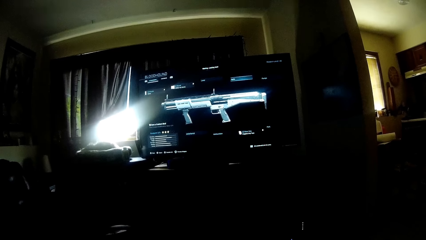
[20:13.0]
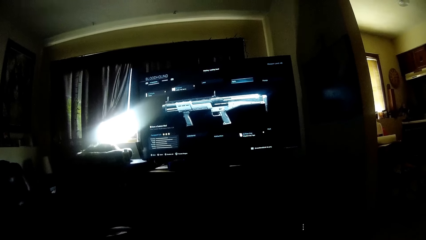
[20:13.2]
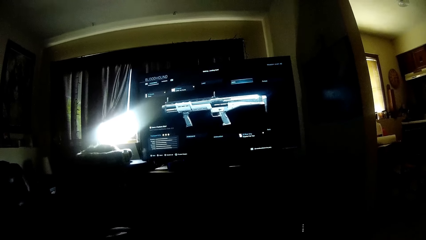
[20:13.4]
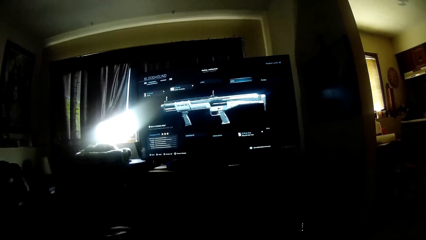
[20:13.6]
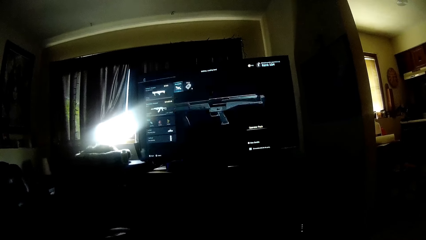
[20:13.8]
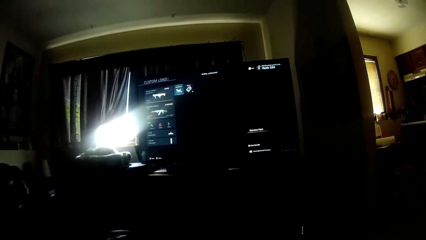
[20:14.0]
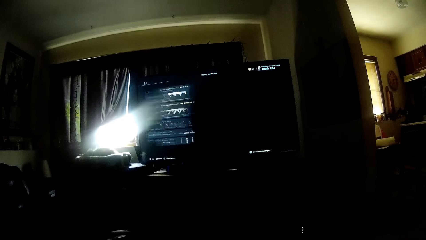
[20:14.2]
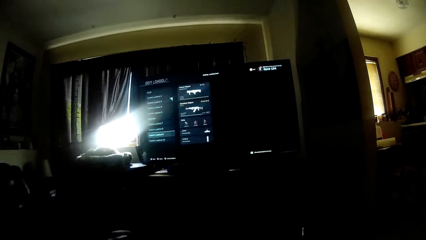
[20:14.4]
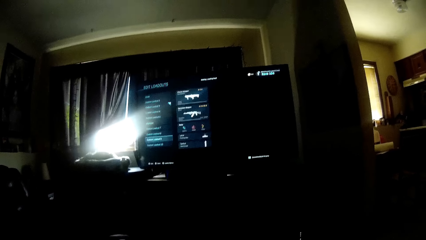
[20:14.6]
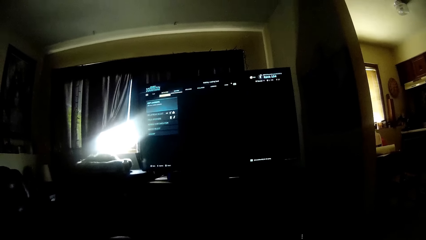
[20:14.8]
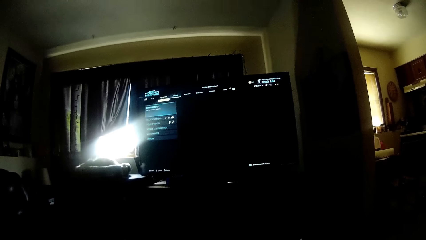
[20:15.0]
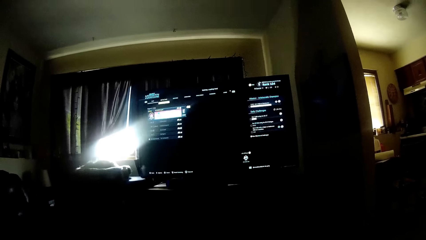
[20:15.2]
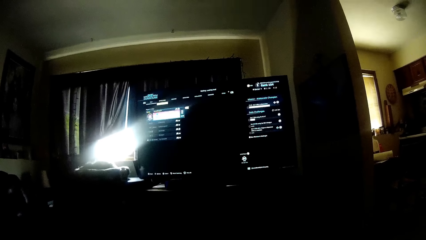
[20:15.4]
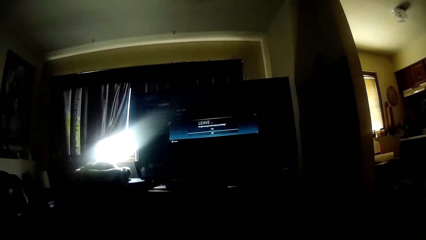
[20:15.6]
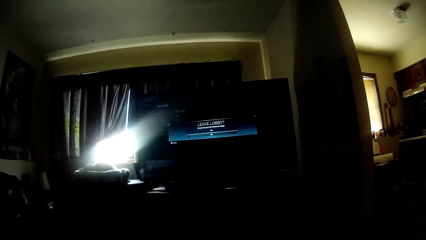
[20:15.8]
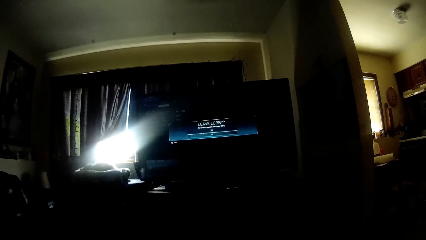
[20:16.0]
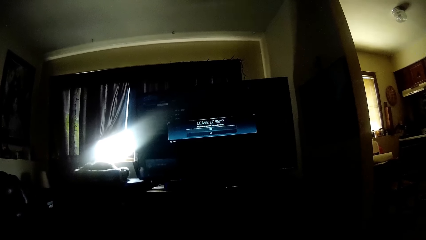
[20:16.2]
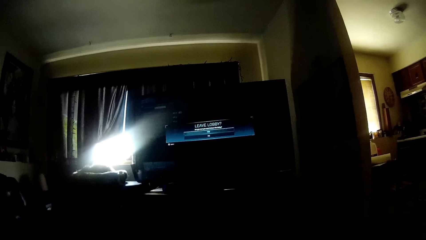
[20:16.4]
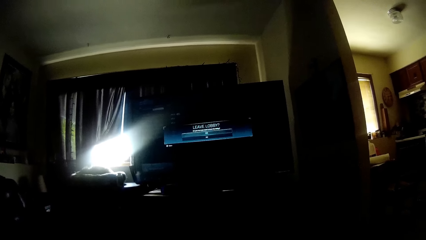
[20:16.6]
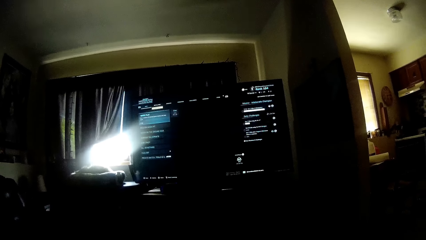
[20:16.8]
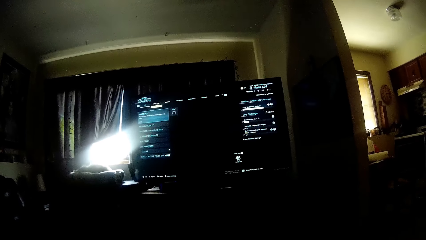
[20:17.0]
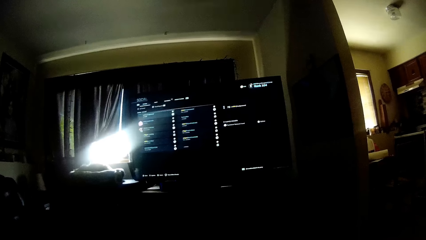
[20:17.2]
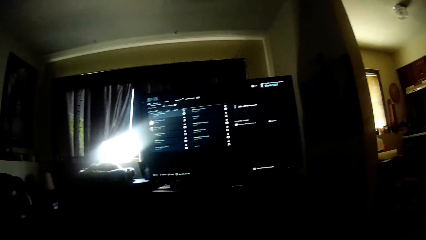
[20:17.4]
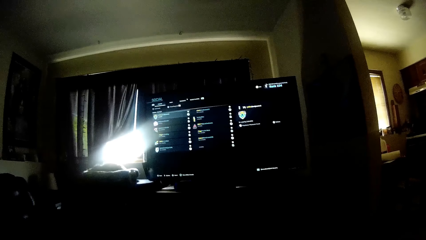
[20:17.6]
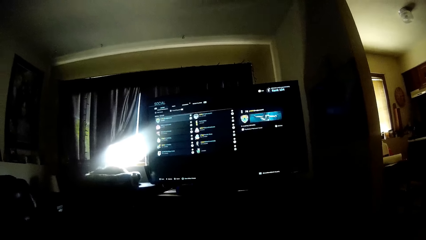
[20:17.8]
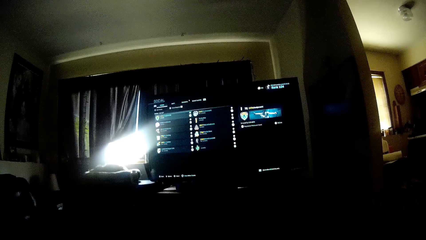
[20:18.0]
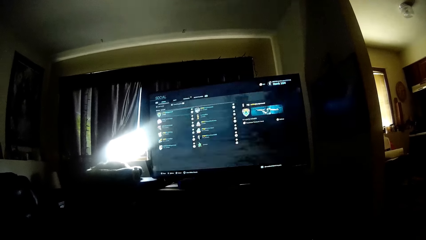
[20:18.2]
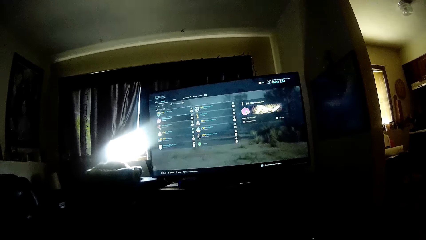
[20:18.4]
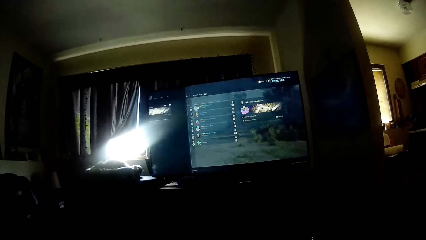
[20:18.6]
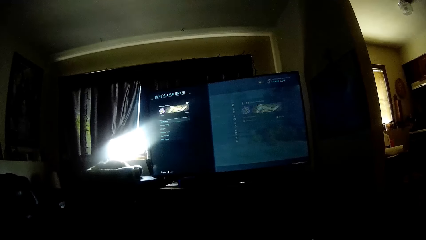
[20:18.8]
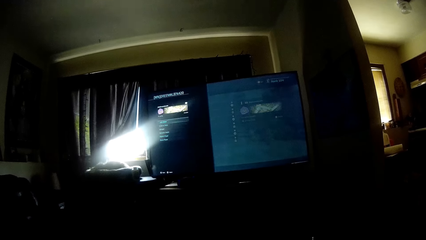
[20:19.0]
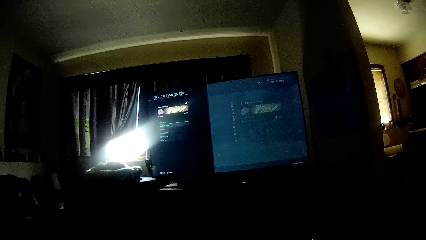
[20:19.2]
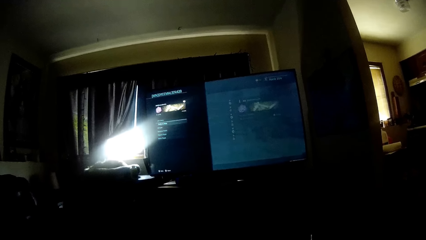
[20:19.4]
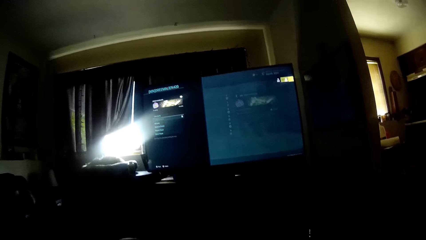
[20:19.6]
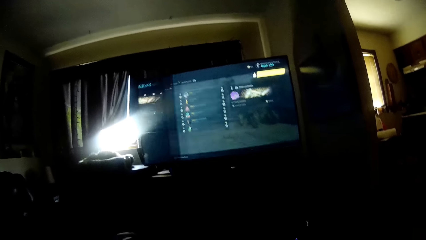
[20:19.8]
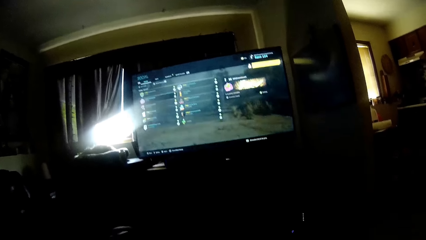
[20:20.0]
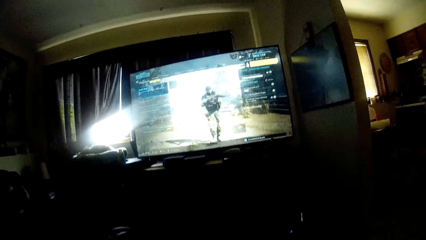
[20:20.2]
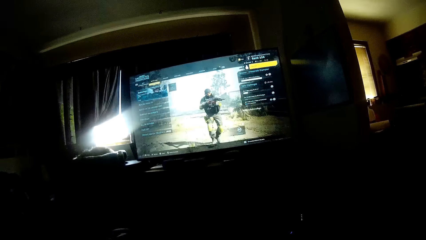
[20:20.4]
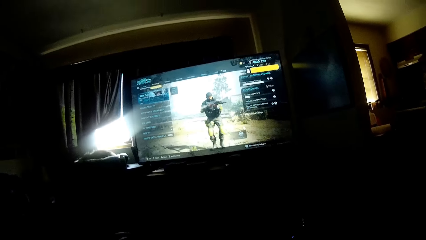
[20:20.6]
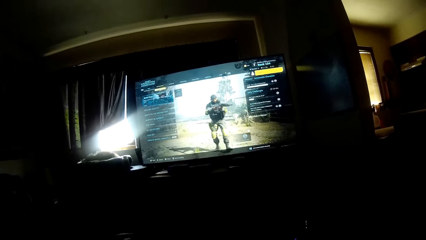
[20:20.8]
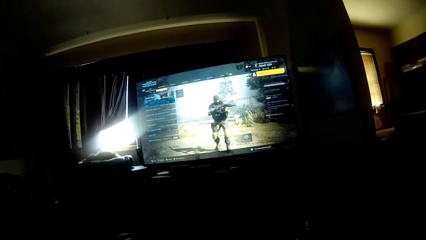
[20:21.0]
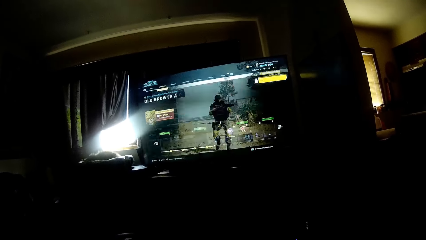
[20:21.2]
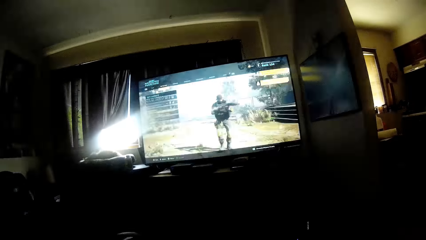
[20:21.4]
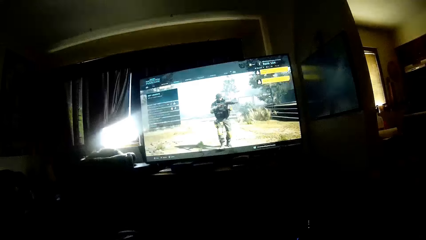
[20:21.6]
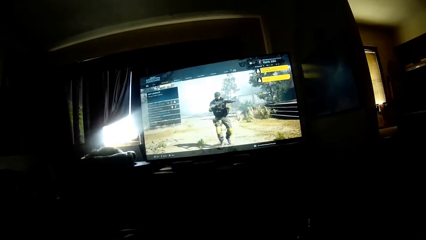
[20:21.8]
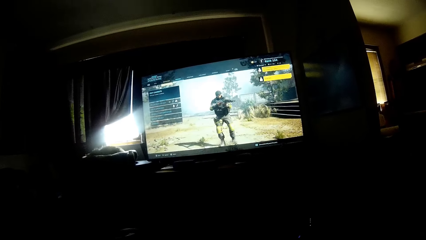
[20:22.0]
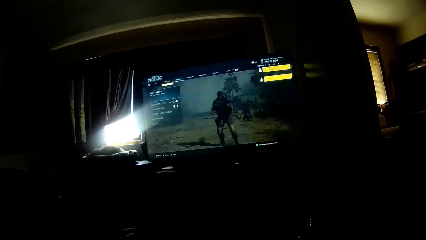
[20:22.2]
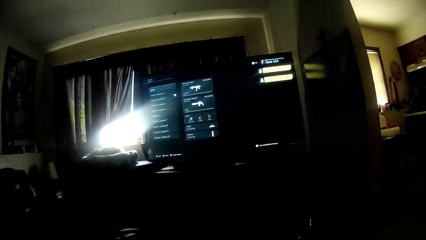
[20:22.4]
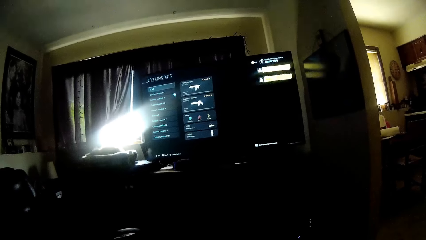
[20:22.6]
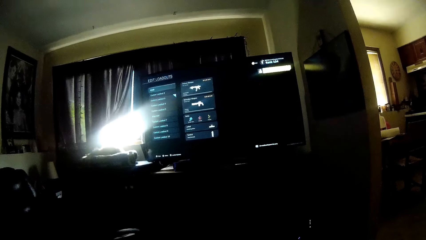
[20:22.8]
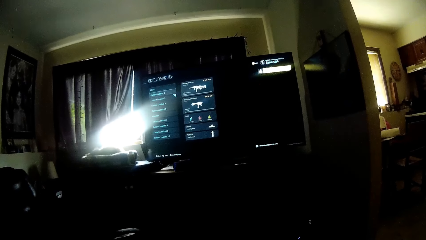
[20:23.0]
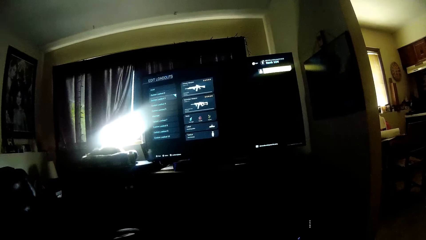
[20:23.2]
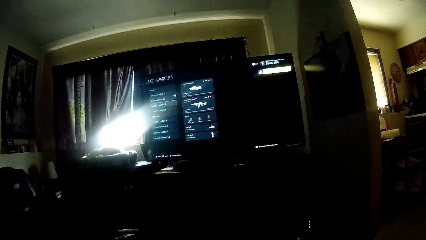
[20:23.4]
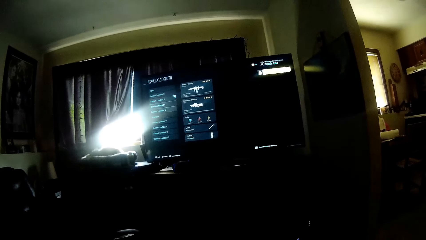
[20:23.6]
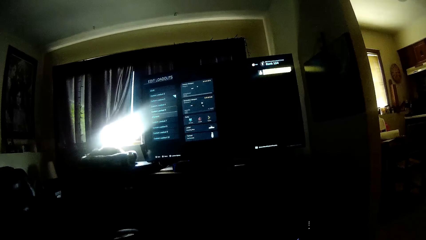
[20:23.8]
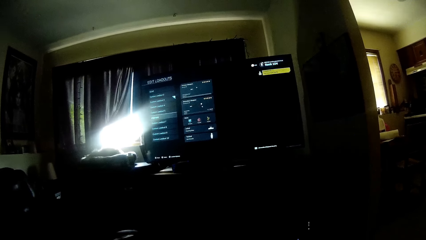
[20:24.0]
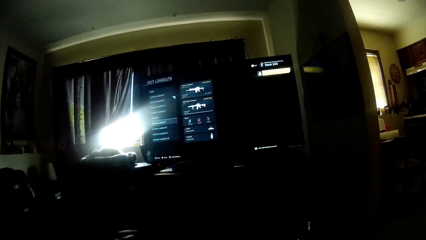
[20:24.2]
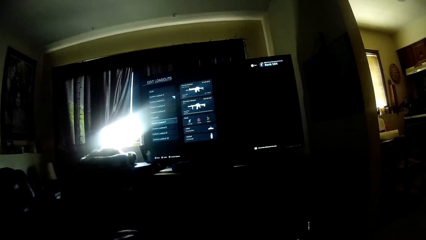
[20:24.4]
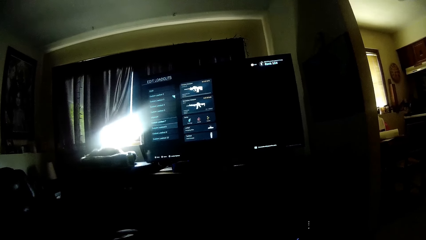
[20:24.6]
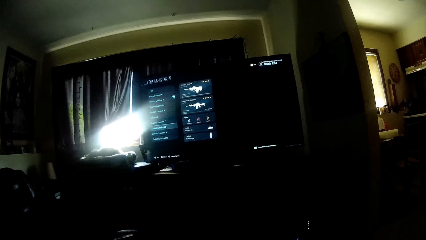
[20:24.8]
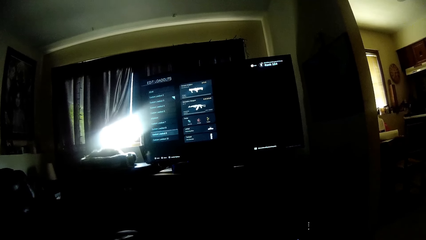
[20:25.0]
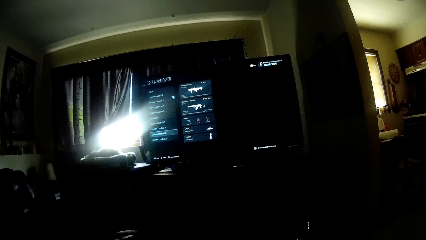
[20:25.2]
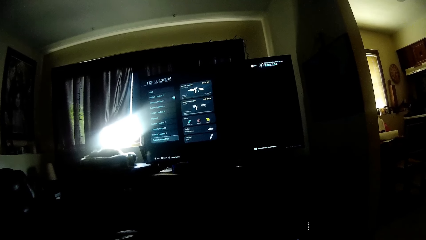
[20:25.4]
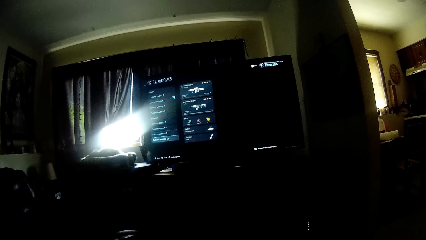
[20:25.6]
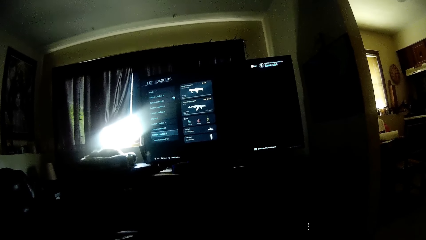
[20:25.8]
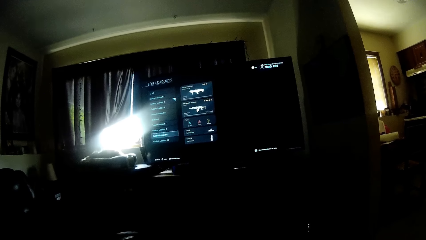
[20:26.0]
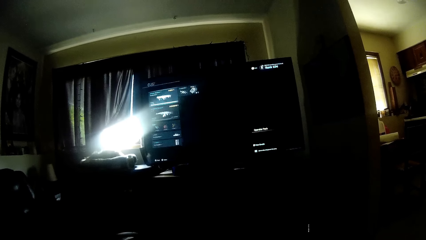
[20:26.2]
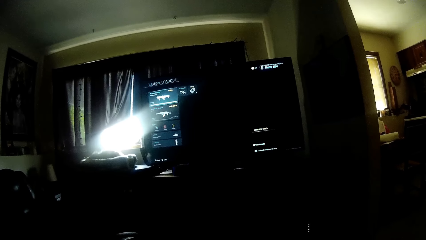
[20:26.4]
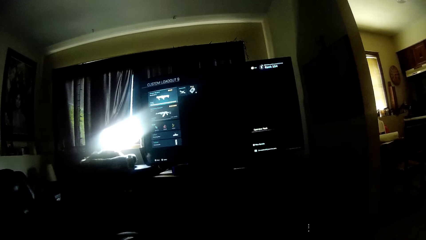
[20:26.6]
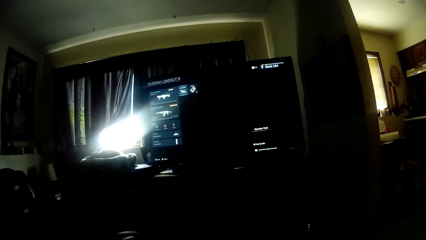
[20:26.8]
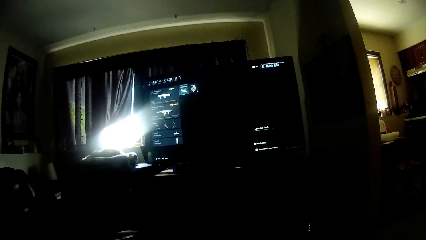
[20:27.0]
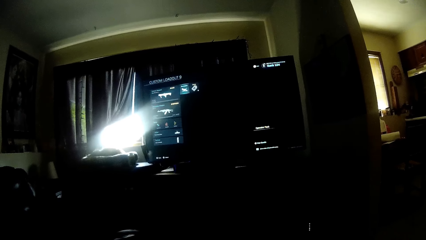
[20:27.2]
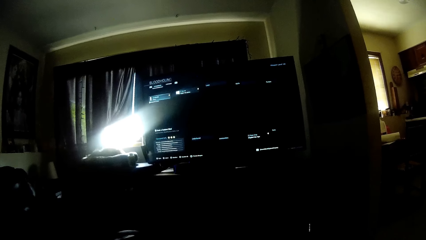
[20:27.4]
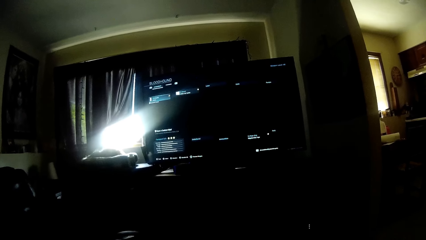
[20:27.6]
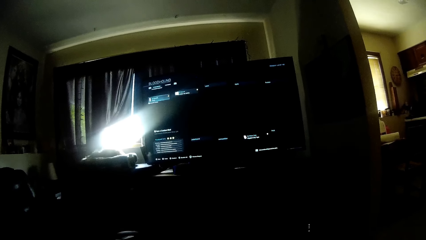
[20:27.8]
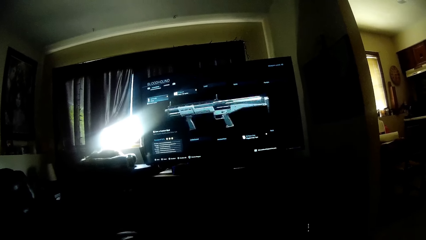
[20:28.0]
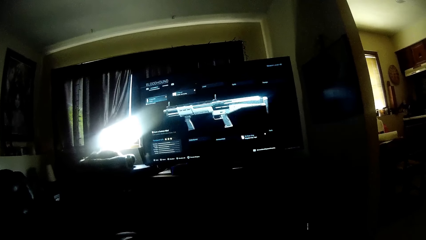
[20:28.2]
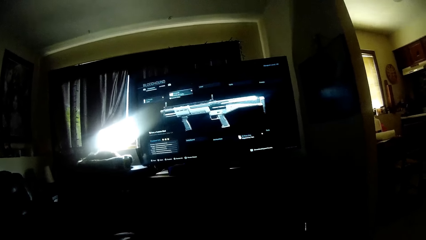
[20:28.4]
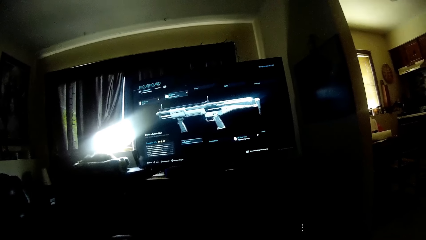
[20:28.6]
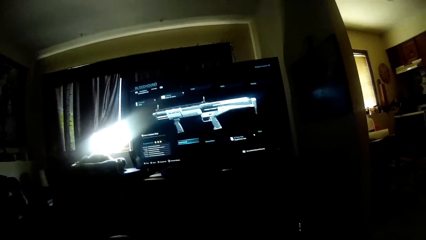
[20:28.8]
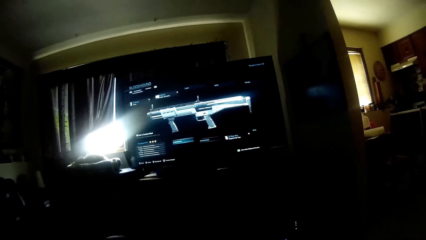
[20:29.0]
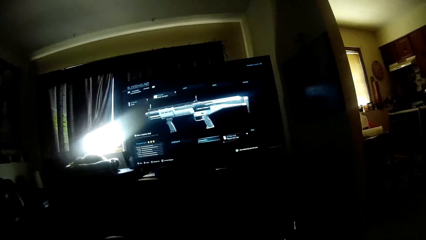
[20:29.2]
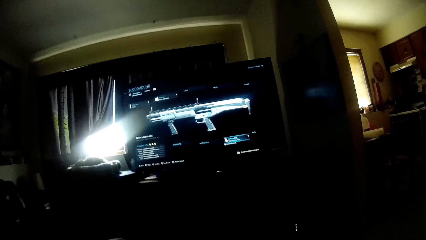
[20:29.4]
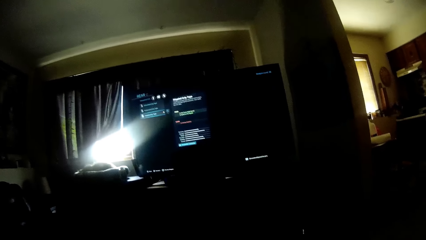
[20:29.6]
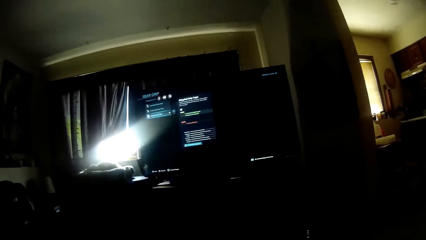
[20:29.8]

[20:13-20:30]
The camera wearer plays a game on the screen.
